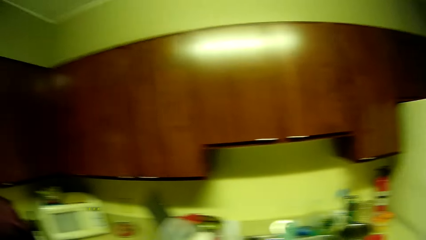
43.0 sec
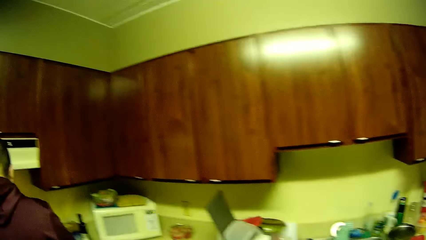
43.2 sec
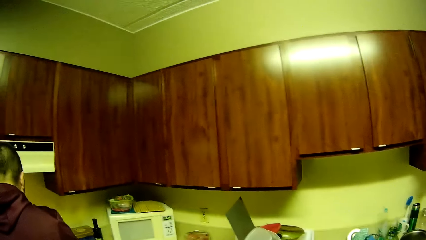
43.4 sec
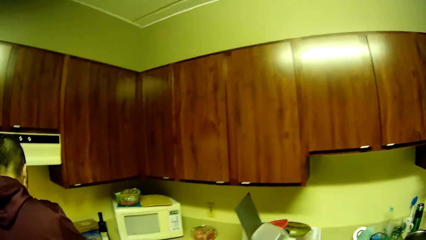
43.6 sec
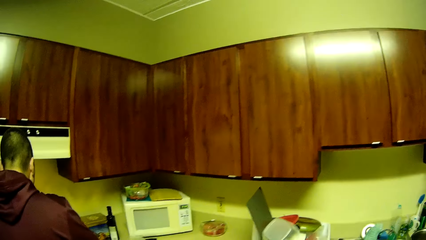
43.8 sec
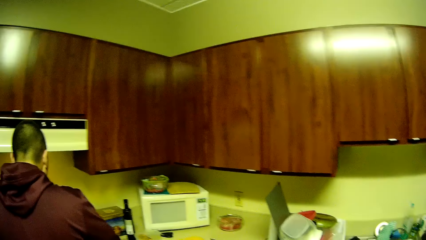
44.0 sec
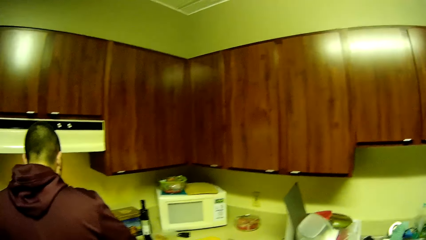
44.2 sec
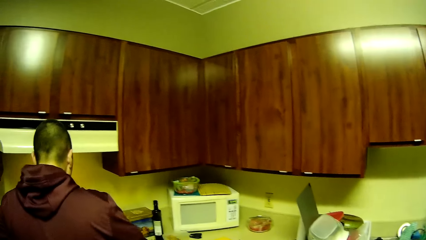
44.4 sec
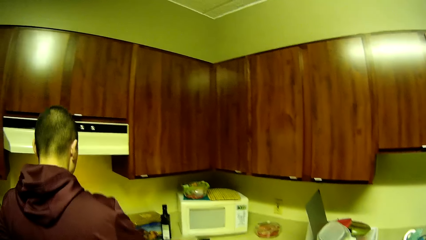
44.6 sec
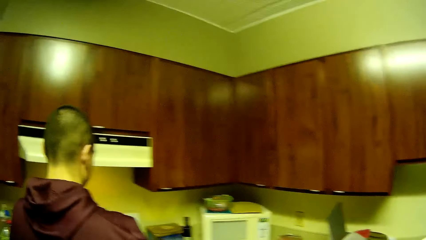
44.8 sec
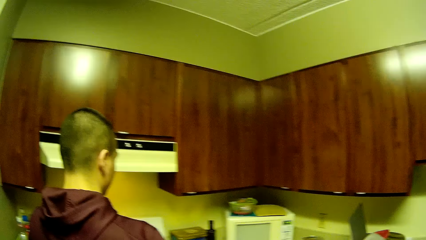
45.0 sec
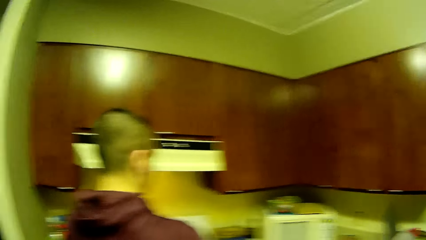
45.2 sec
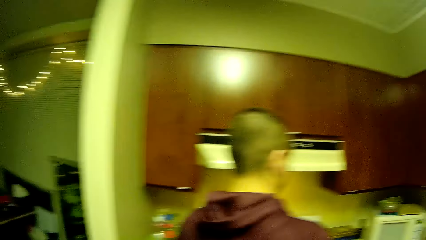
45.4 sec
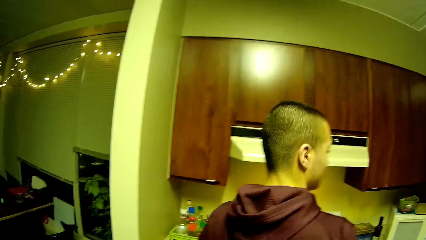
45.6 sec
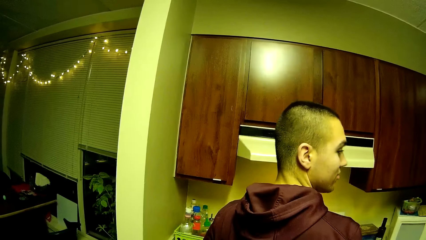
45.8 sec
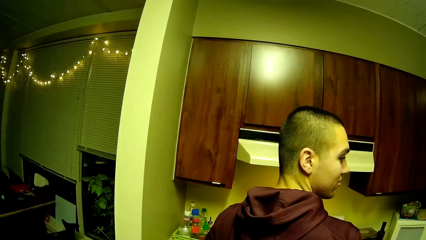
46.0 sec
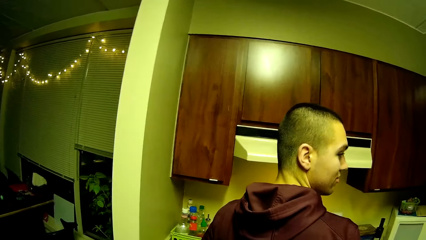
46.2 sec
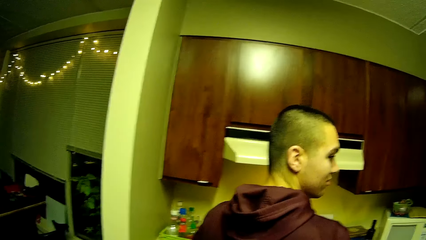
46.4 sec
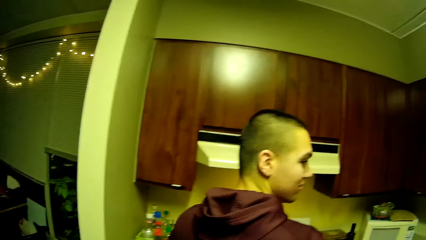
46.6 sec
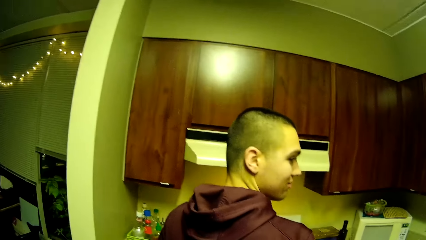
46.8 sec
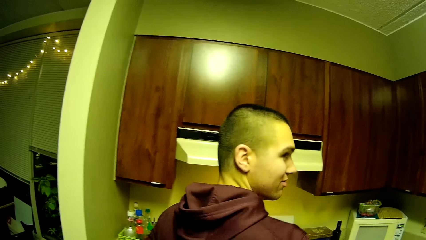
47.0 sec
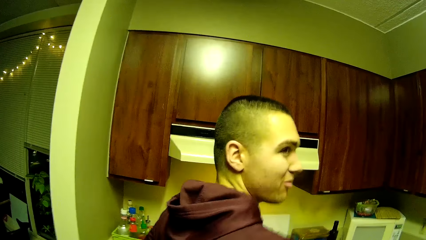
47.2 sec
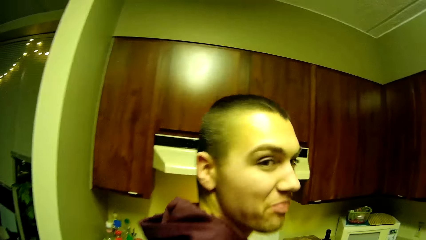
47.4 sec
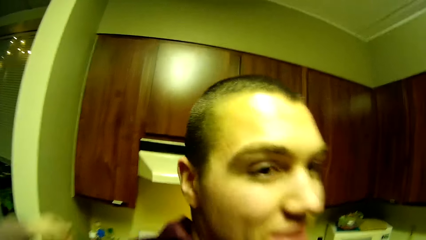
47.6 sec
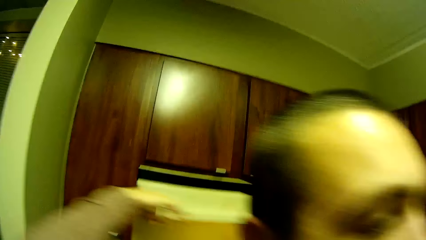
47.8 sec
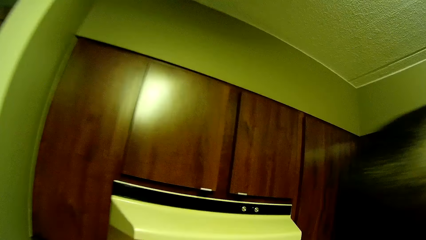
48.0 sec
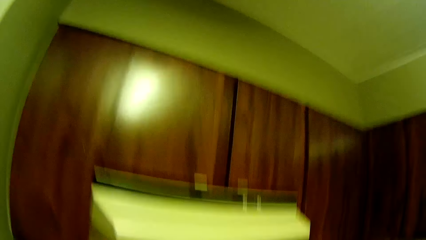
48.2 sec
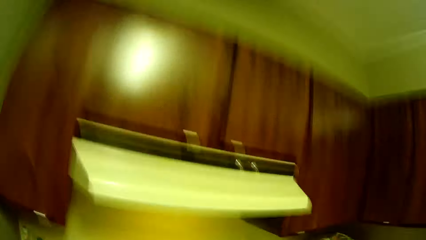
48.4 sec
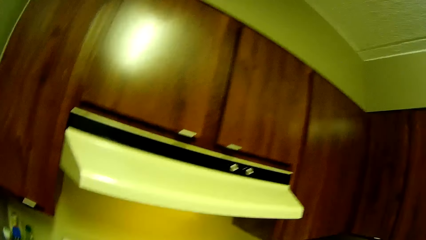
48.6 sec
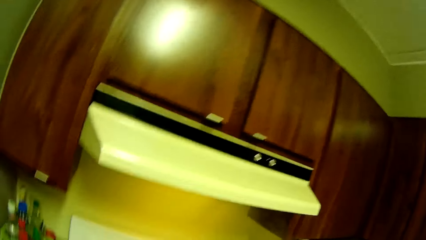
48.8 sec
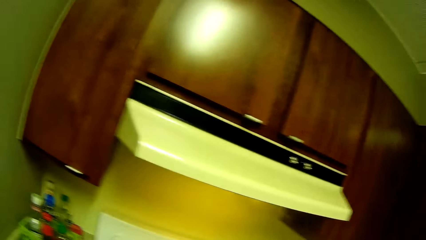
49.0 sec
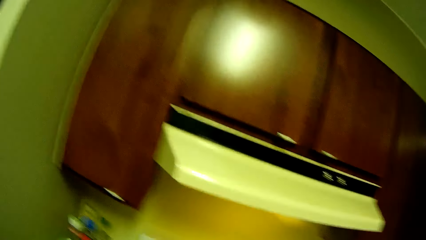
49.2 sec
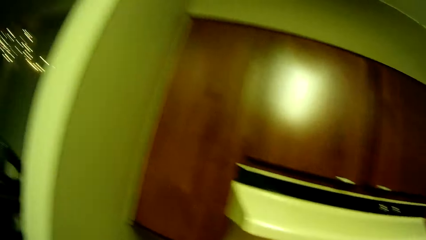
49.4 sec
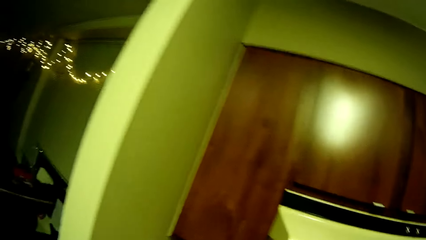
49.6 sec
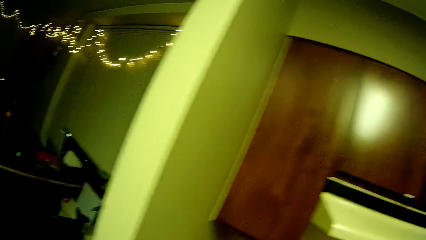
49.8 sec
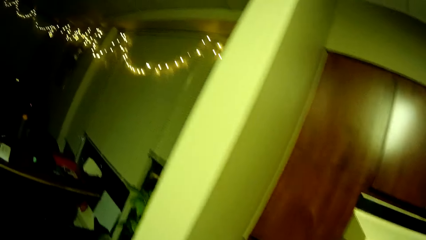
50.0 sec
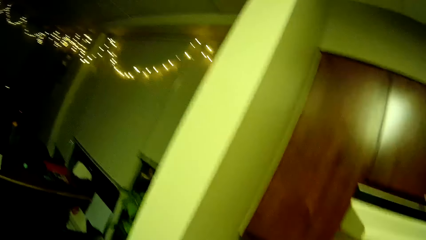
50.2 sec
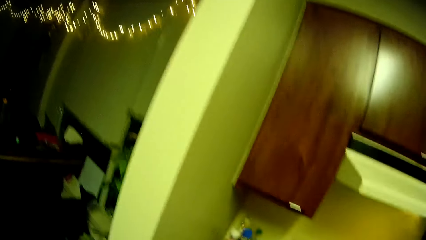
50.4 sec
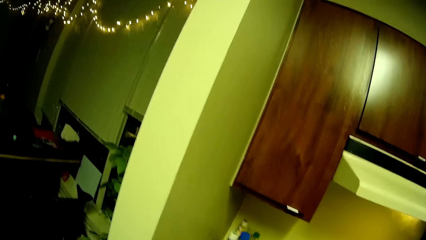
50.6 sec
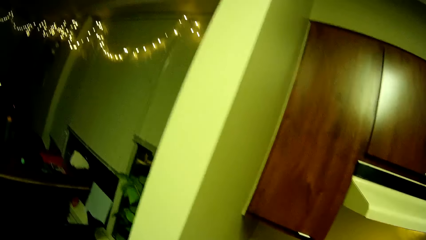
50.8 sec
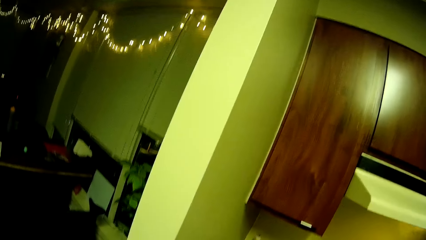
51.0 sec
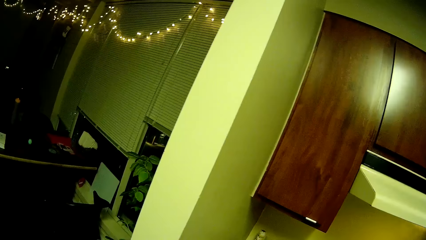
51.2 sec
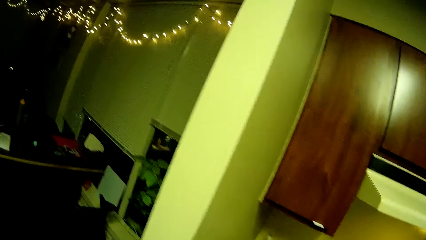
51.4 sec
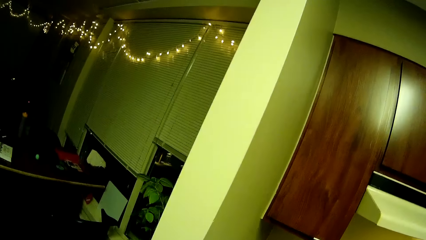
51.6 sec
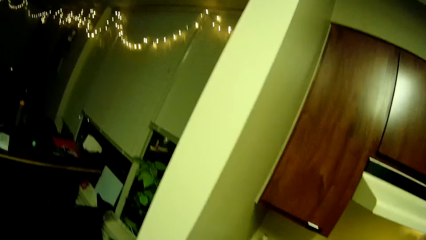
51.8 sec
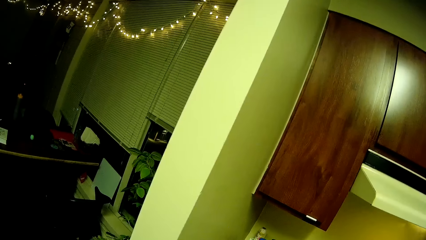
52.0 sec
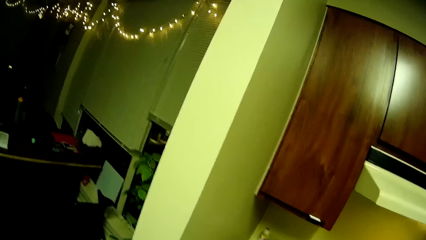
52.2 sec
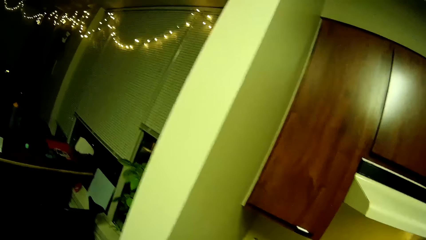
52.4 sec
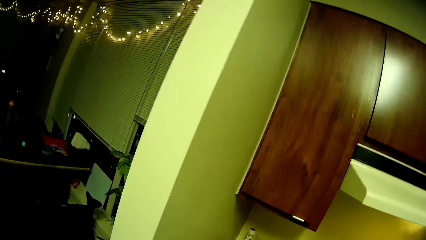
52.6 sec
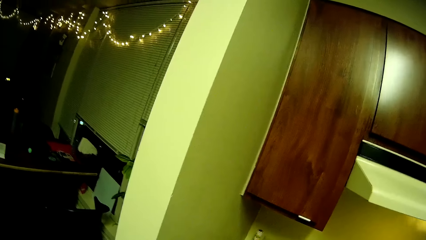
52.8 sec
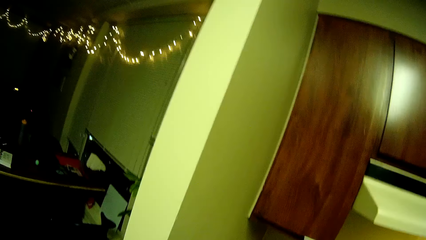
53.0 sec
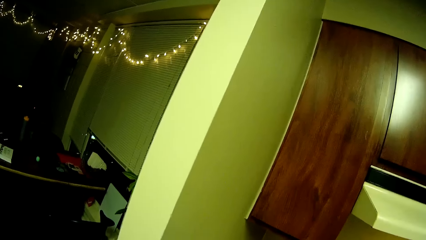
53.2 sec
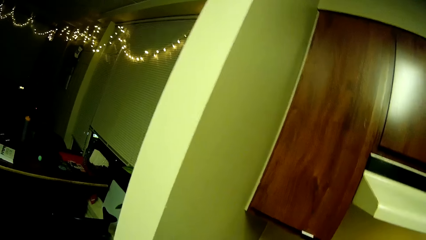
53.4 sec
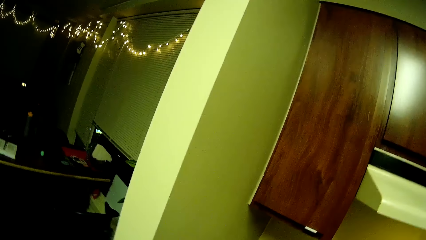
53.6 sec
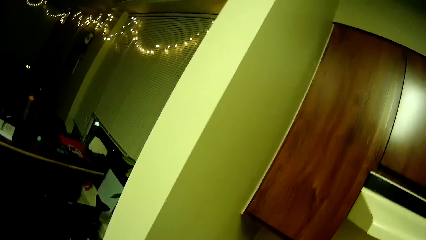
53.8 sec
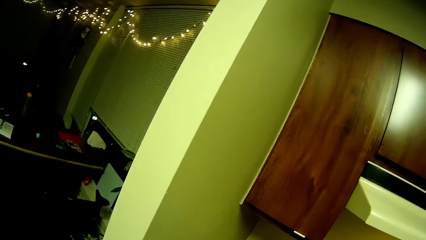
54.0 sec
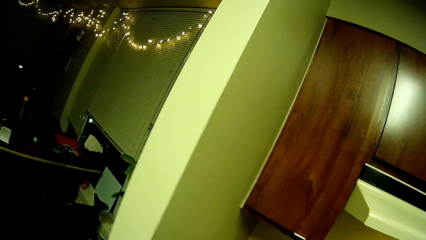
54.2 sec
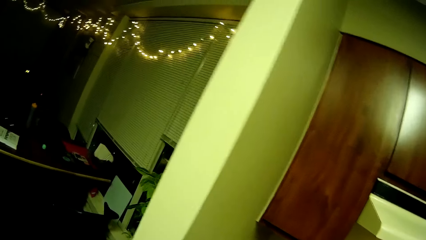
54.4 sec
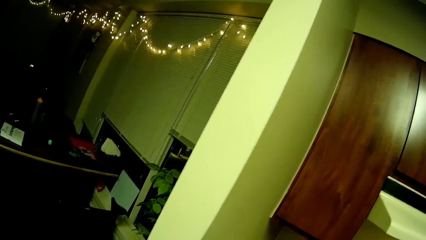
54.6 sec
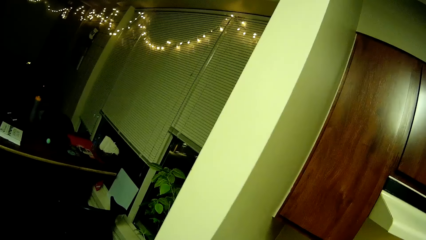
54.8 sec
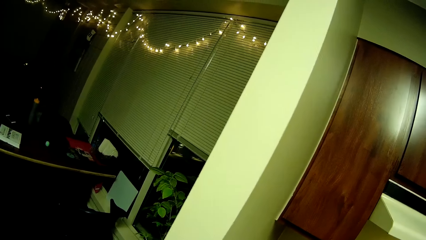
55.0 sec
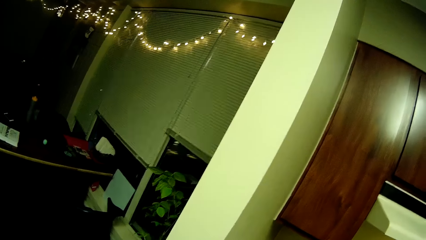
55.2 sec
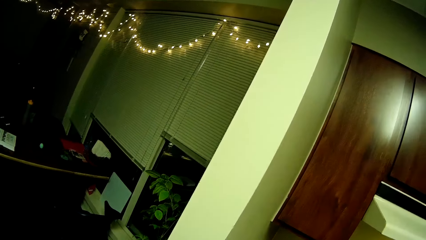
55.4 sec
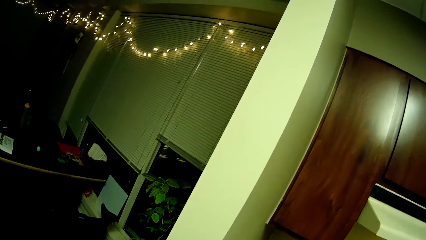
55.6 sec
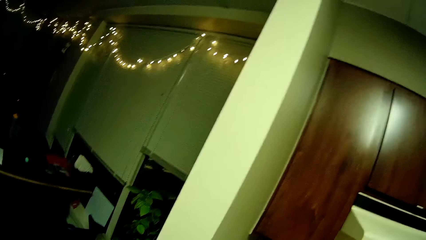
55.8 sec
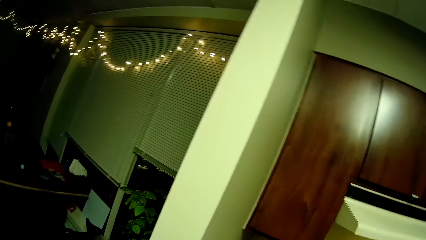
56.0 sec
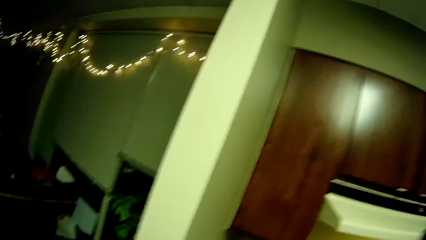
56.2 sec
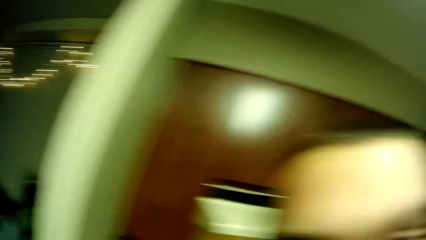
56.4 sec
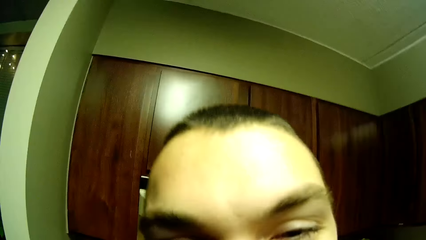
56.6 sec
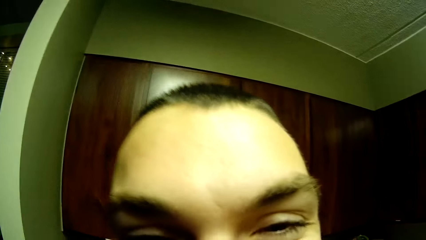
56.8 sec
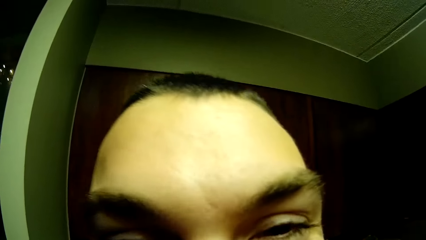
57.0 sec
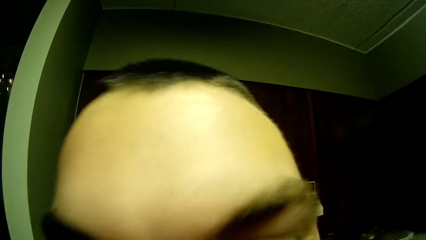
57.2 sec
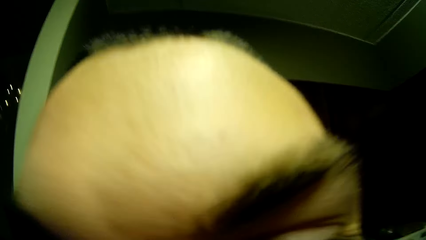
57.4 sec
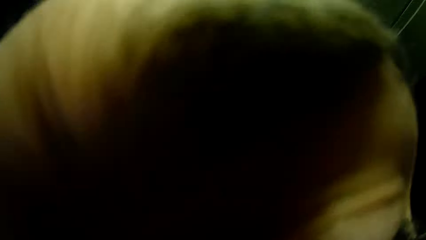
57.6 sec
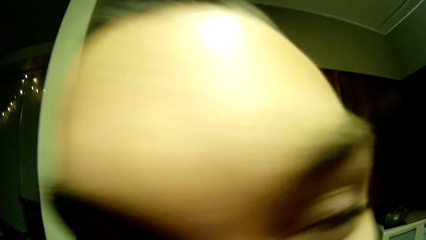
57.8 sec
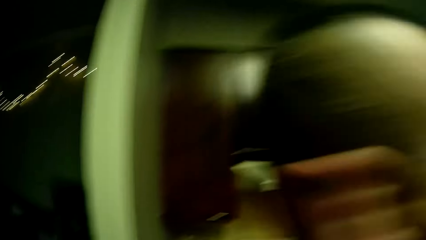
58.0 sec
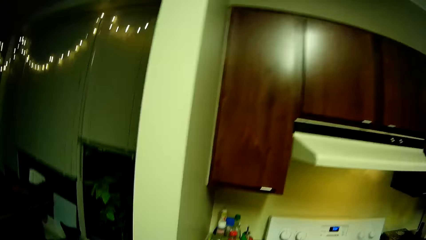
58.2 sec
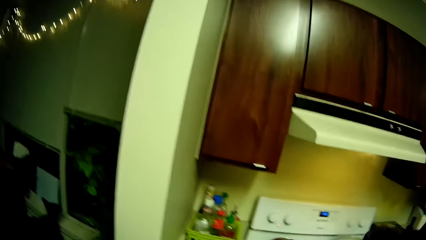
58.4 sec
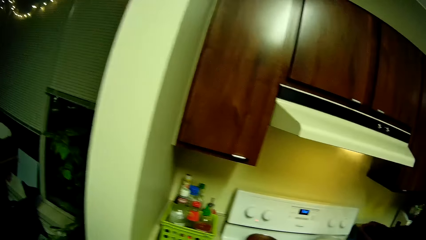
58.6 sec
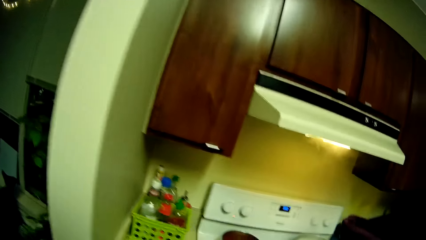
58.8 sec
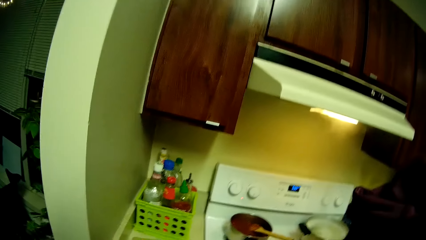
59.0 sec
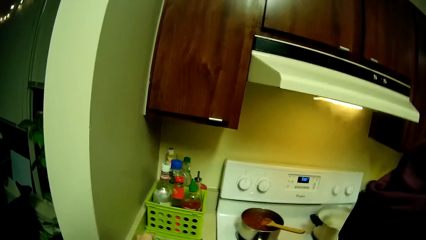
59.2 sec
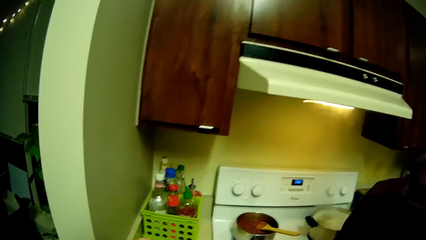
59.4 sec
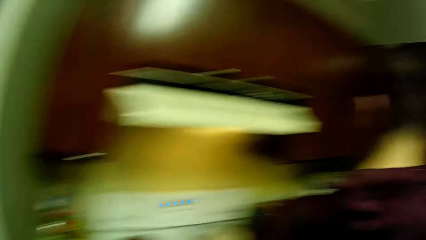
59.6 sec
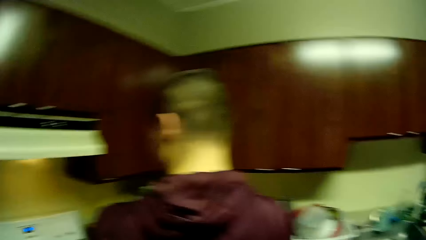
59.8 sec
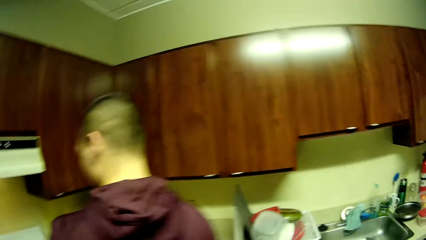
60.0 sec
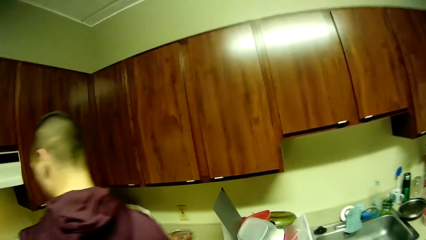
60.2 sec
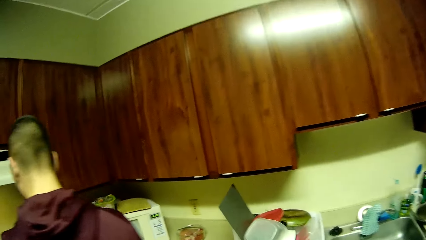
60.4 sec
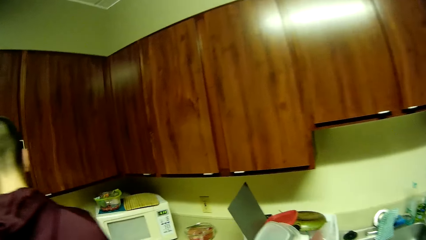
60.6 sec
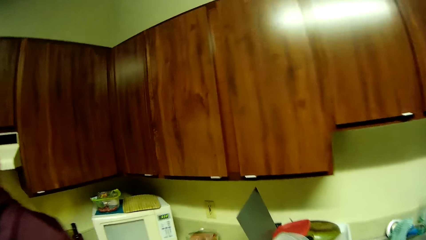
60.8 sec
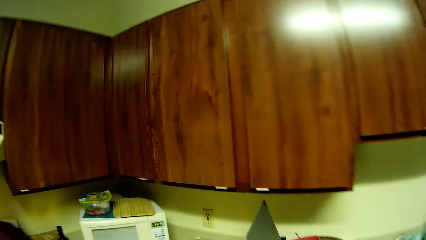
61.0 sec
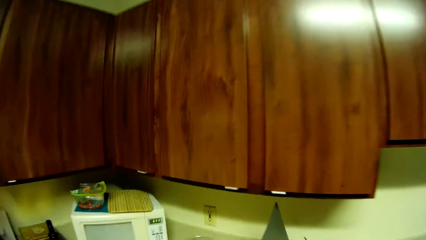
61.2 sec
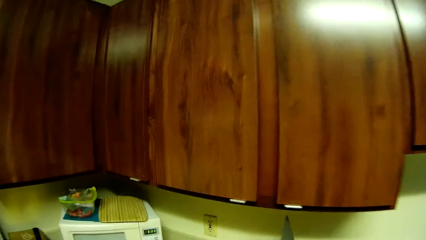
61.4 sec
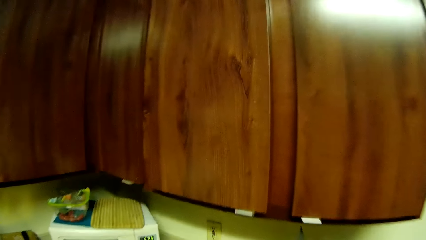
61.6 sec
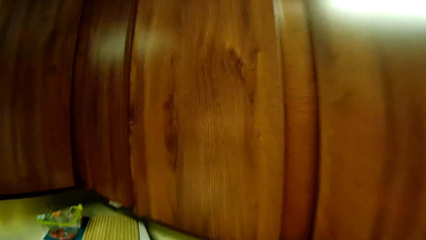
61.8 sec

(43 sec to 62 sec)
A man walks to the gas stove and tastes the meal. The camera wearer hugs the man. They pat the man on the back. They walk in the house. The man kisses the camera wearer. The man stares at the camera and walks to the gas stove.
